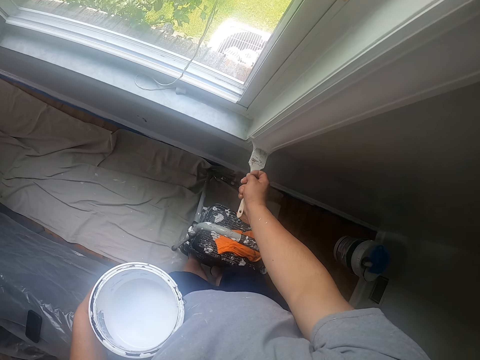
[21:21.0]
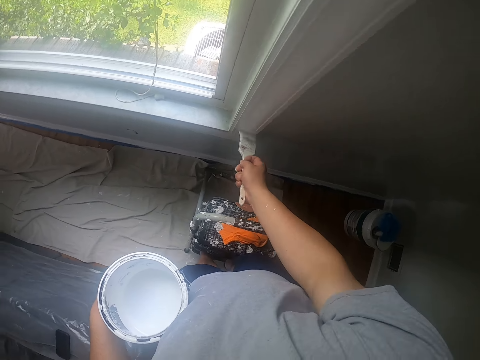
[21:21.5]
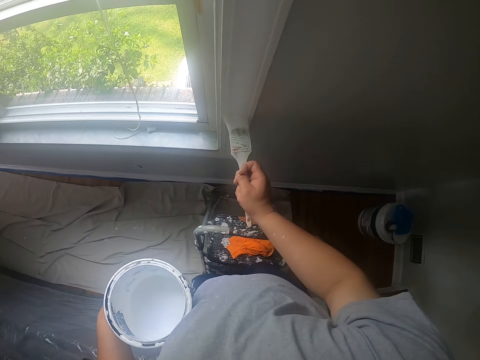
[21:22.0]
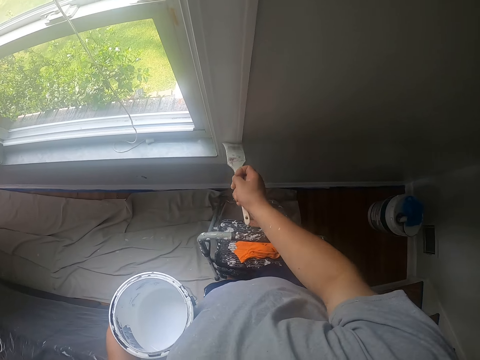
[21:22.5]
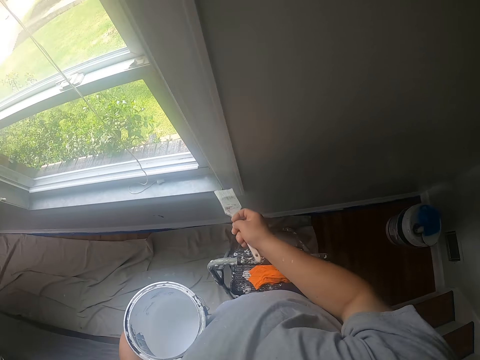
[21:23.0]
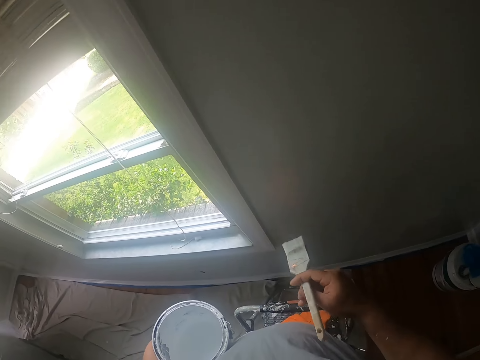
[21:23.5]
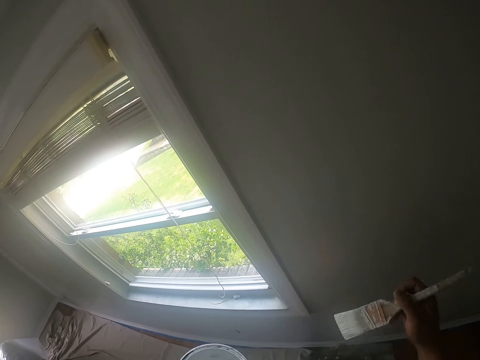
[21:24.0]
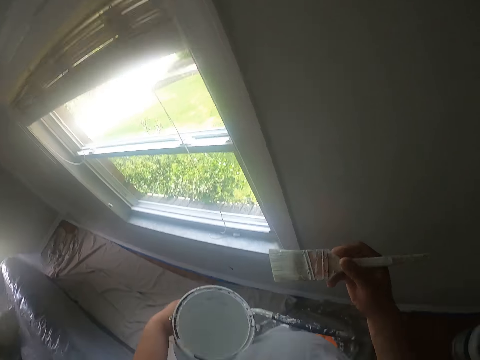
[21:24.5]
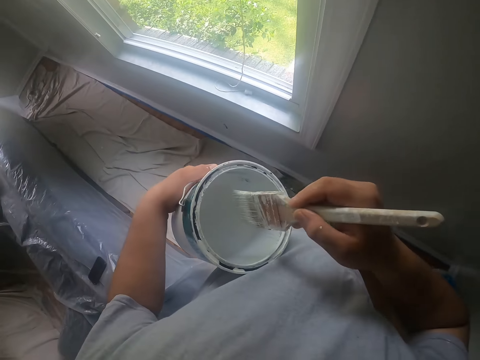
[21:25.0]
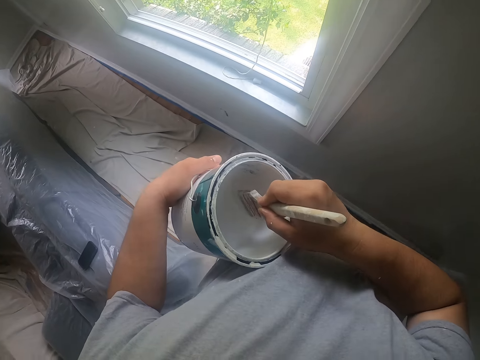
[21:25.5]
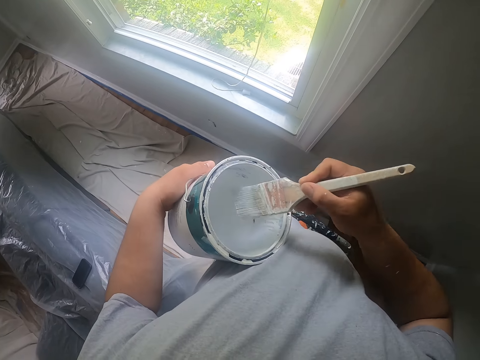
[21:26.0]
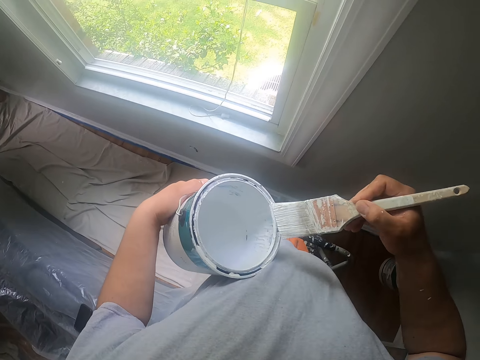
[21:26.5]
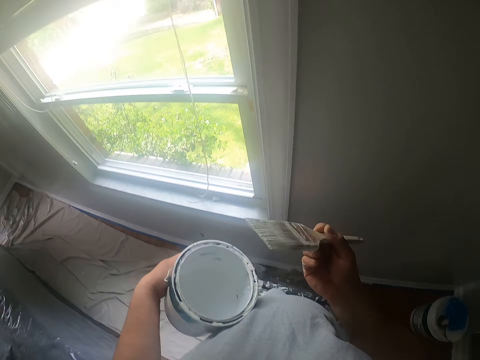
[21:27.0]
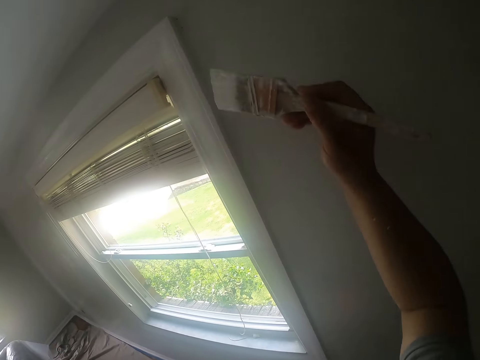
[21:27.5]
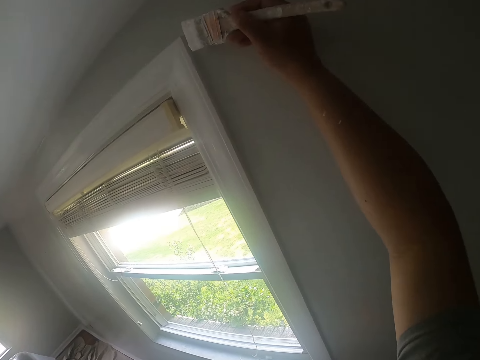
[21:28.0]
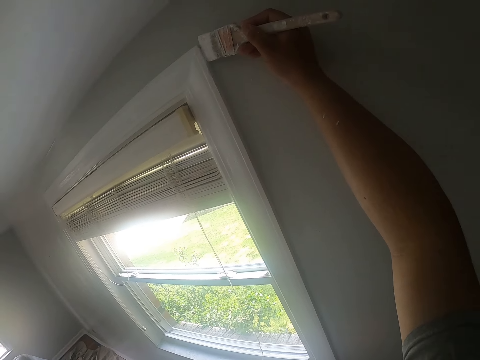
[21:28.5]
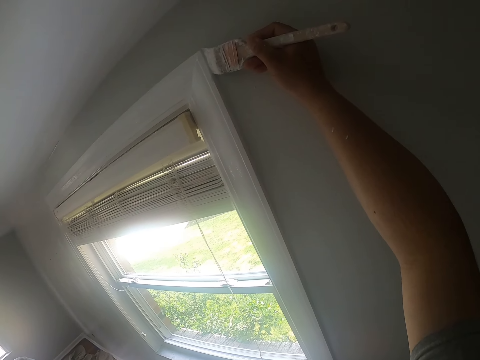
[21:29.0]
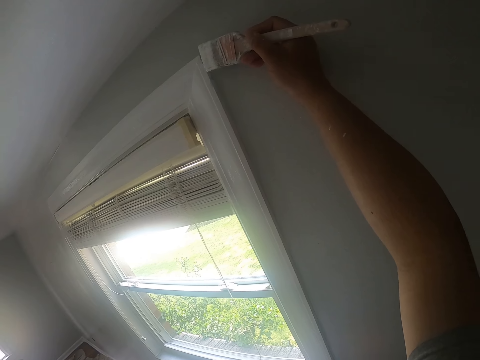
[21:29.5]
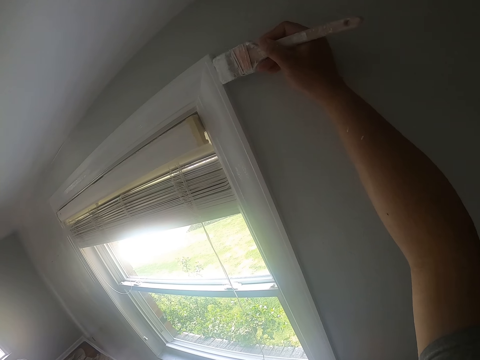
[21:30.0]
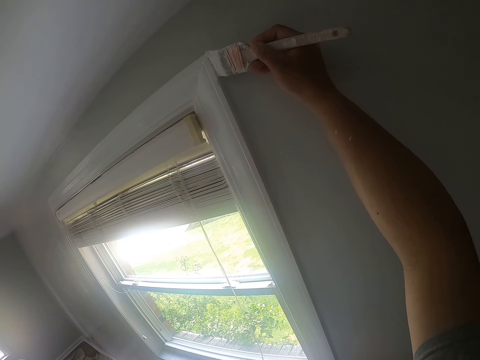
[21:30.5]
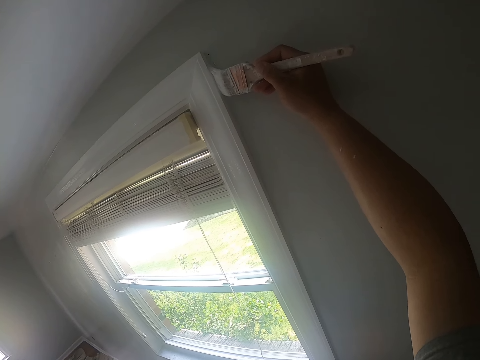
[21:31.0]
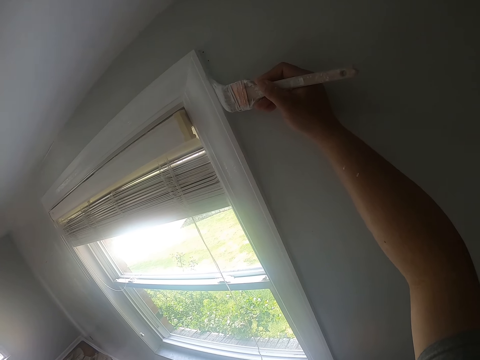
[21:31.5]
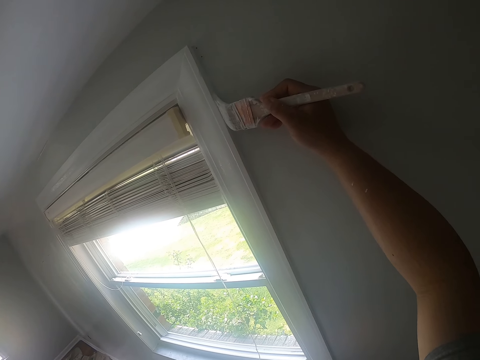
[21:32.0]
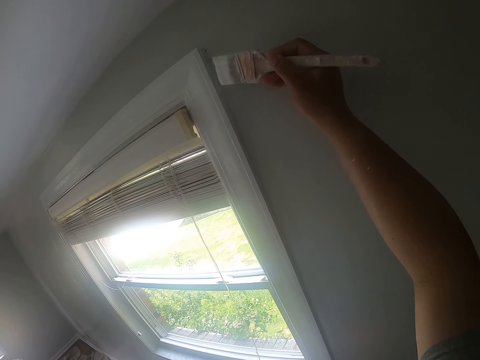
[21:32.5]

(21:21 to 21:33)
The camera wearer turns the paintbrush. He dips the paintbrush into the can of paint with his right hand. He cleans off paint on the paintbrush with the edge of the can. He paints the window frame with the paintbrush in his right hand.

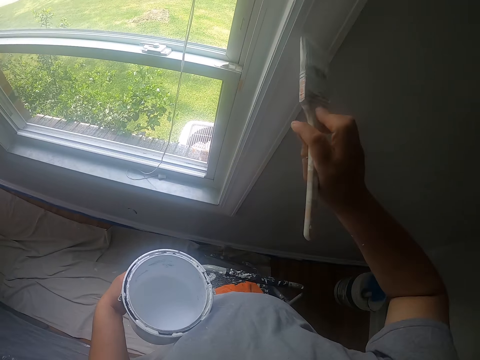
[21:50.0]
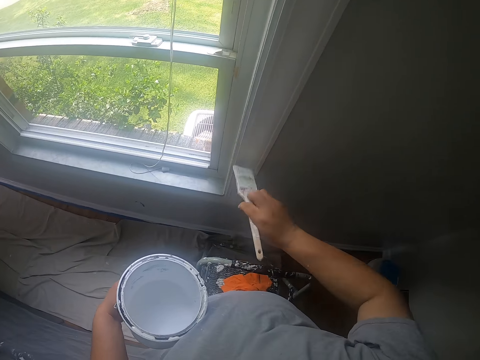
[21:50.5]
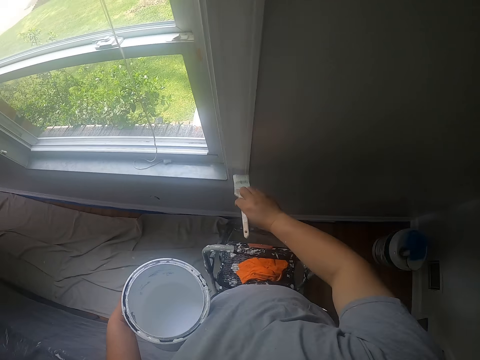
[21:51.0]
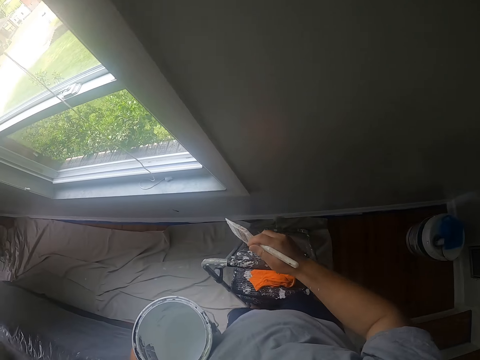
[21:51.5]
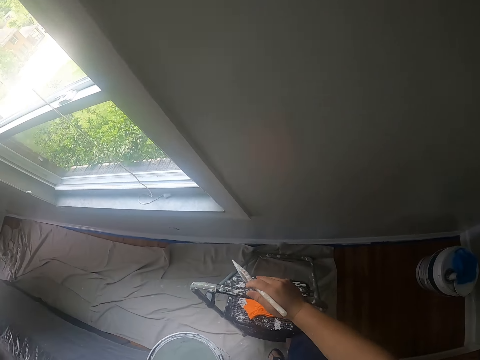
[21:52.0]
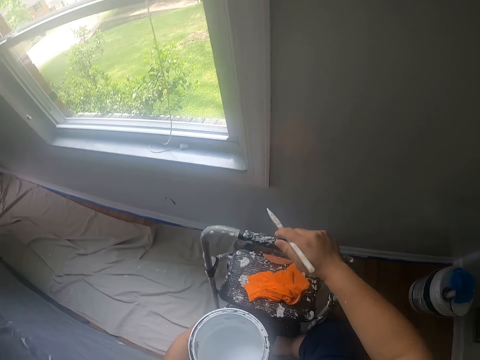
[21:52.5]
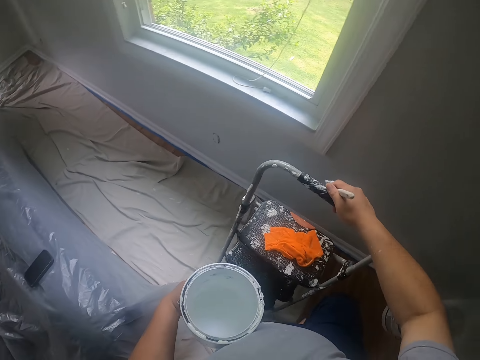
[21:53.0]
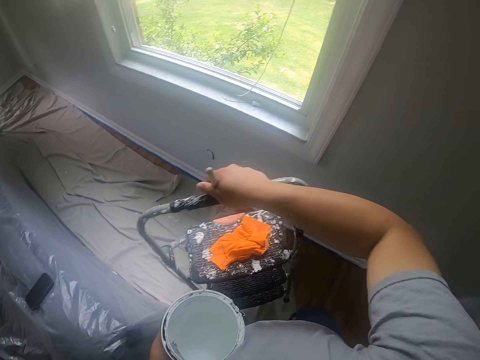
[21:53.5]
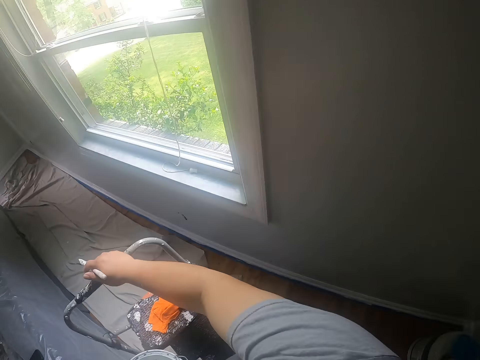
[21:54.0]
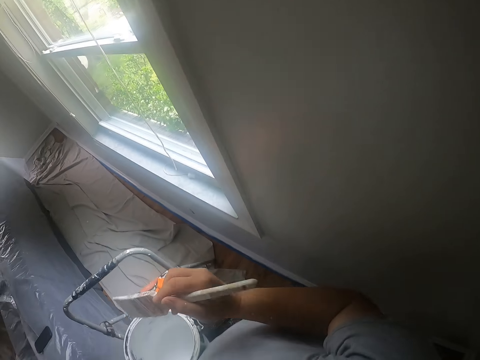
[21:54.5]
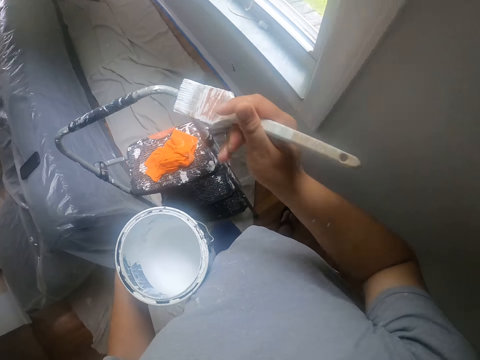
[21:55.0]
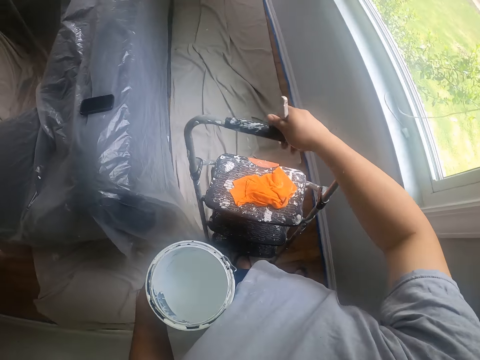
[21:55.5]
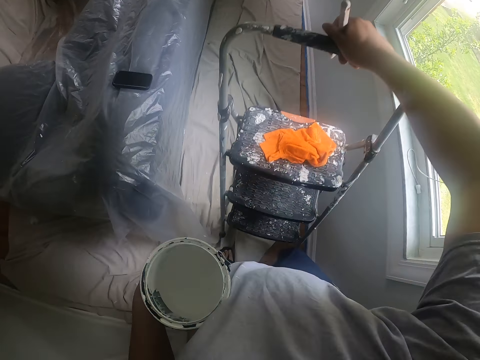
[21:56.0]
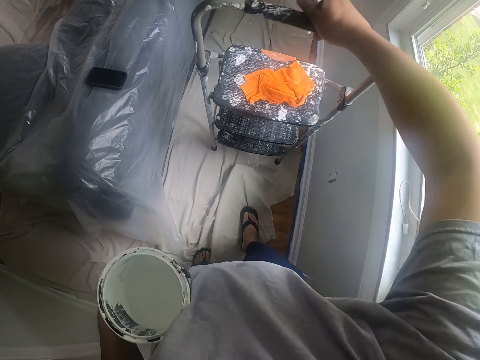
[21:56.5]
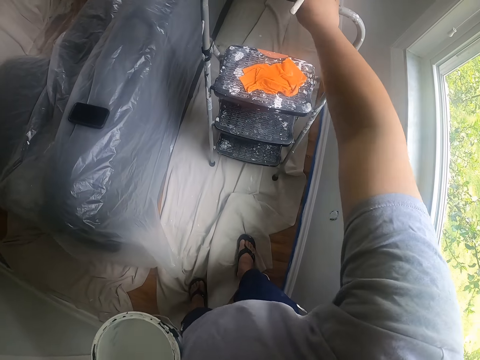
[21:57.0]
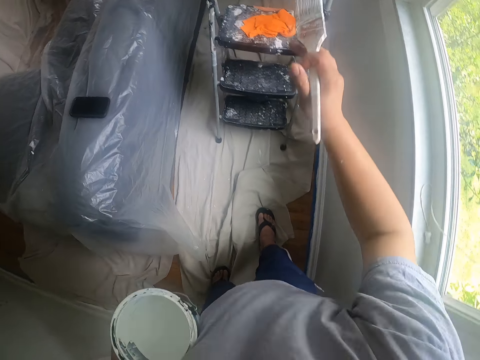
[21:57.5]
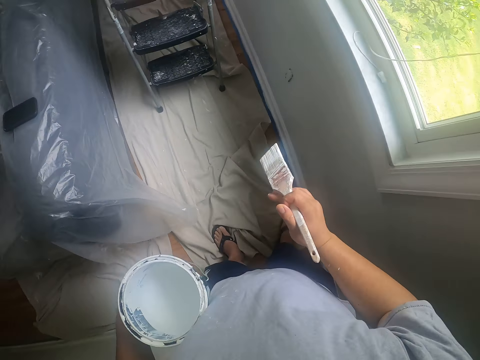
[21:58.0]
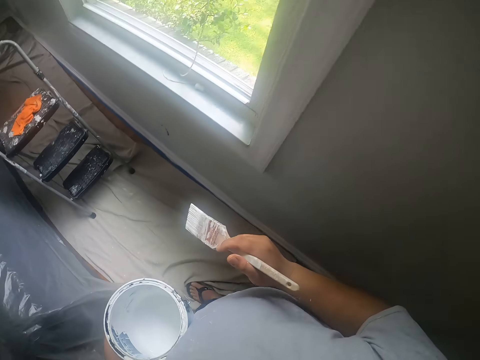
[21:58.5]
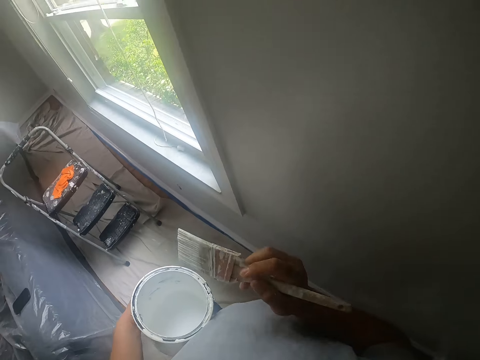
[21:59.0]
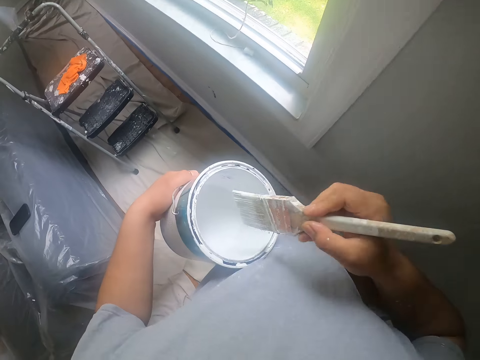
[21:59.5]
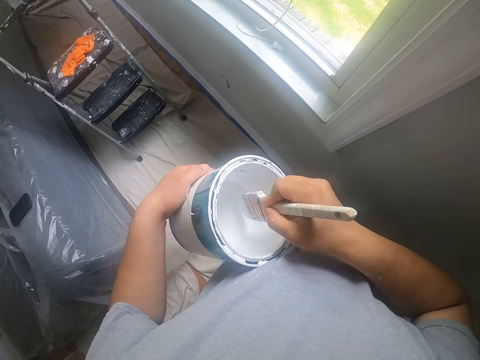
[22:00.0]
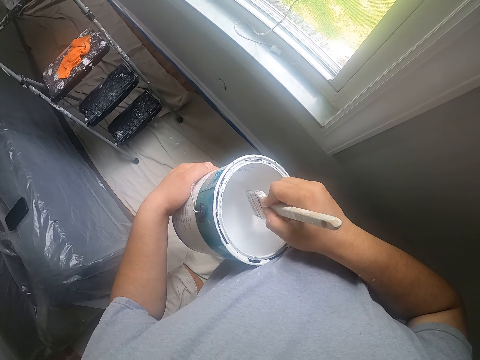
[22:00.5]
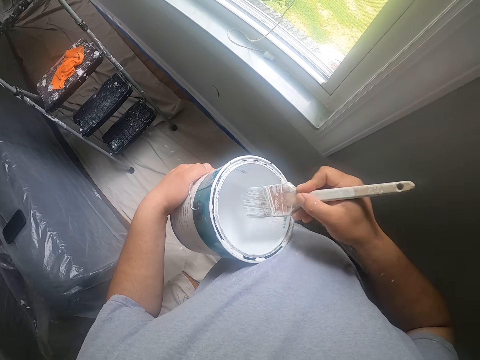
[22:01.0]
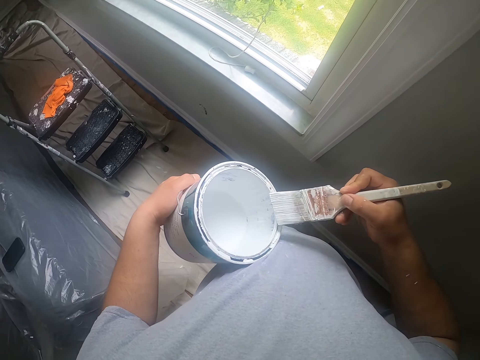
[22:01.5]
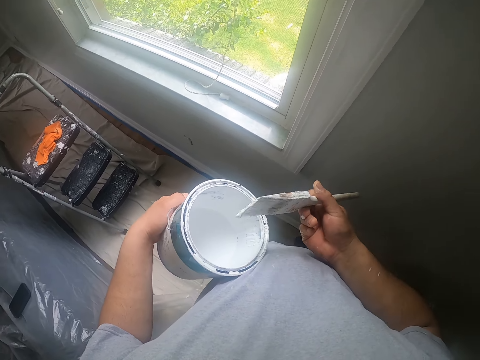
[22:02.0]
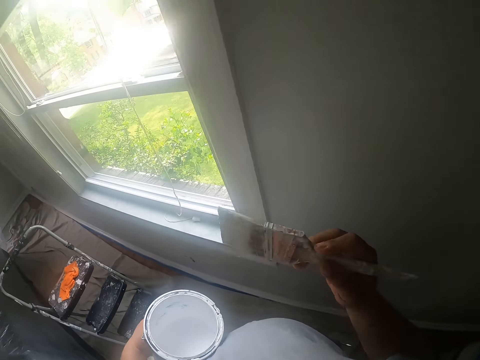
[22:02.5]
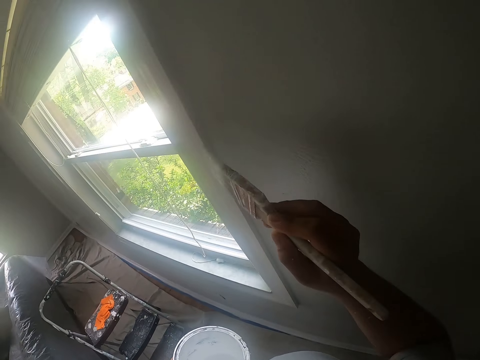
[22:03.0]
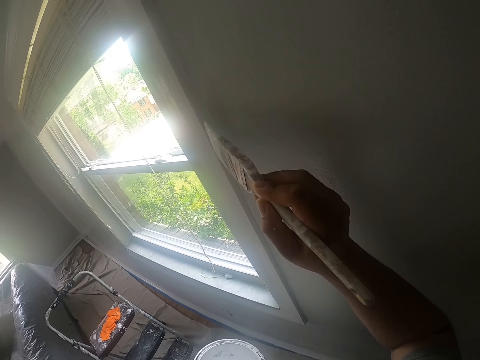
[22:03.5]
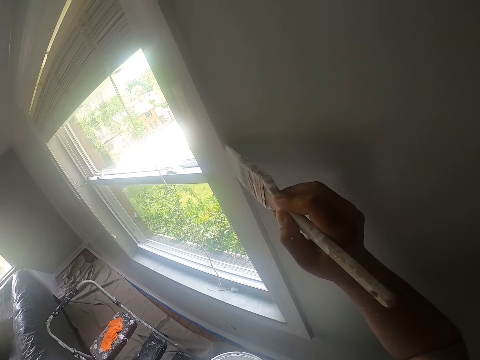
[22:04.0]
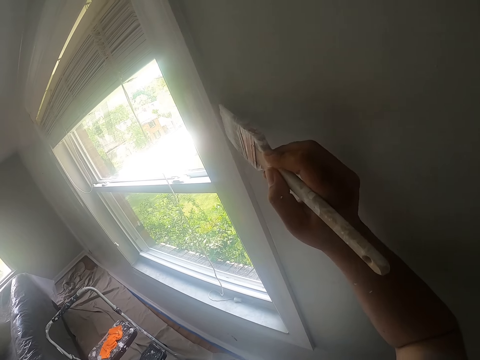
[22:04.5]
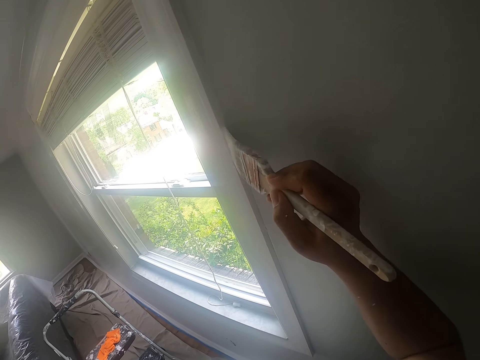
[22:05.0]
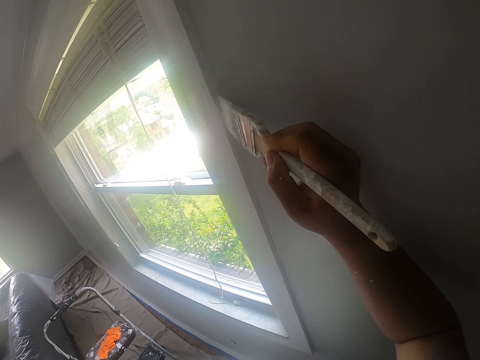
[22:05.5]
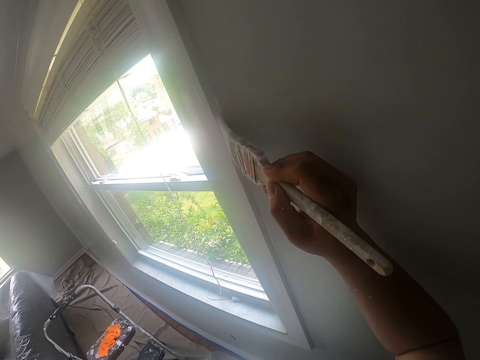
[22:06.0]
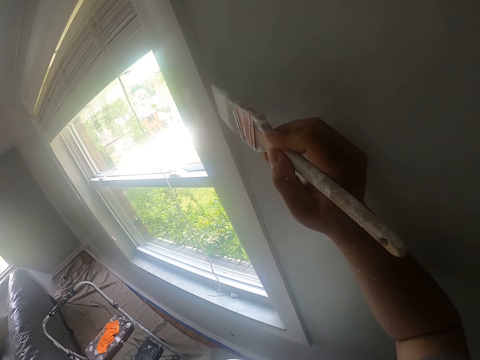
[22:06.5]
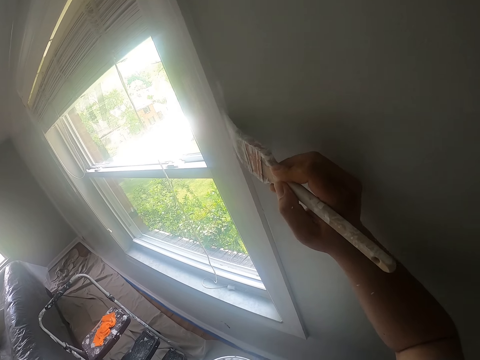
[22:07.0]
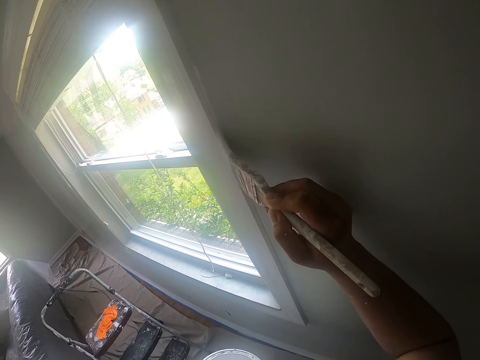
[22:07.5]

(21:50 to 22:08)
The camera wearer descends from the ladder. He extends the ladder. He adjusts the ladder around the floor with his right hand. He picks up the ladder with his right hand. He puts the ladder on another part of the floor with his right hand. He pulls the cloth on the floor with his leg. He shakes the paintbrush. He dips the paintbrush into the can of paint with his right hand. He cleans off paint on the paintbrush with the edge of the can. He paints the window frame with the paintbrush in his right hand.
